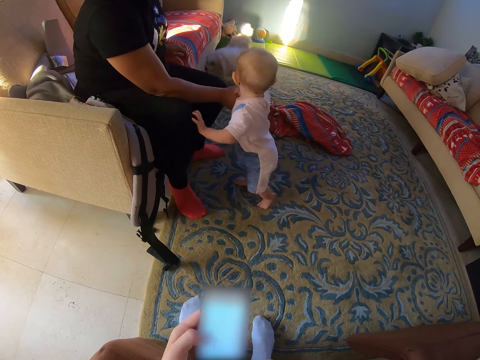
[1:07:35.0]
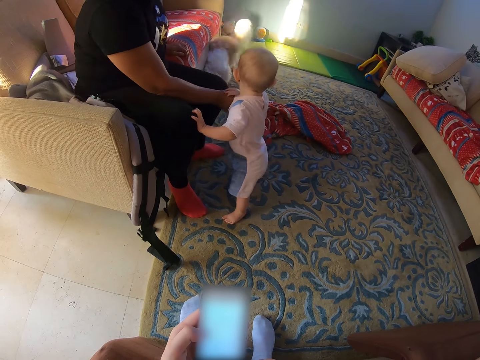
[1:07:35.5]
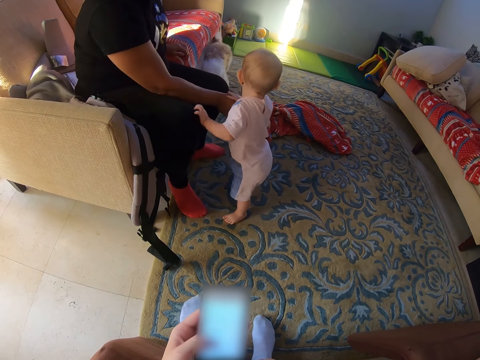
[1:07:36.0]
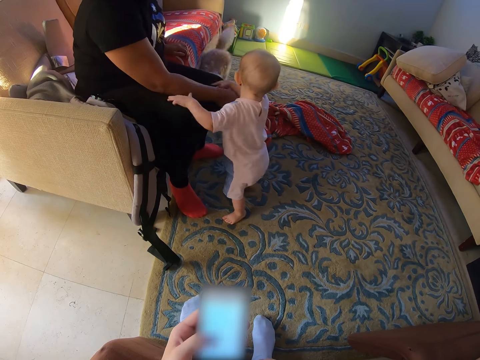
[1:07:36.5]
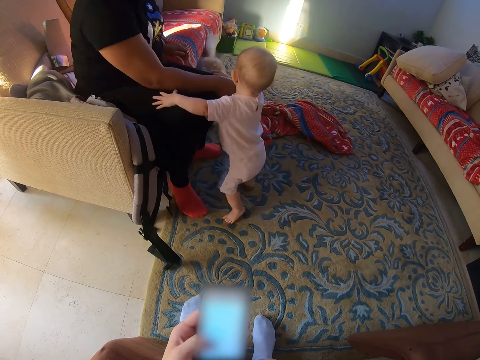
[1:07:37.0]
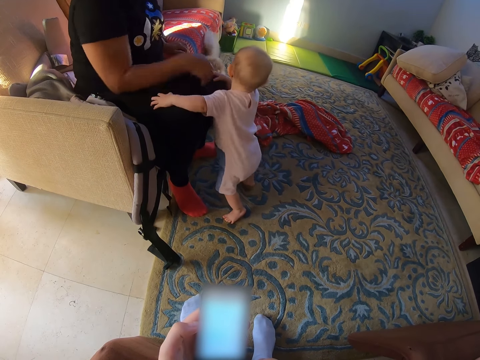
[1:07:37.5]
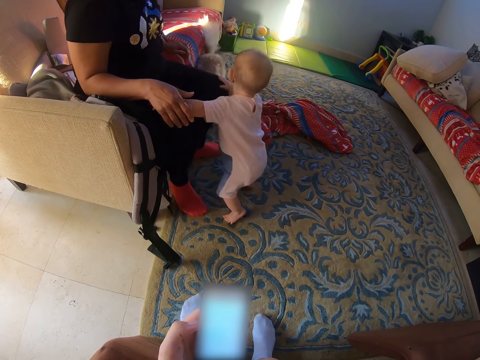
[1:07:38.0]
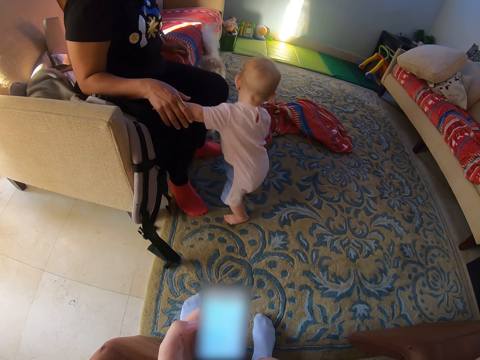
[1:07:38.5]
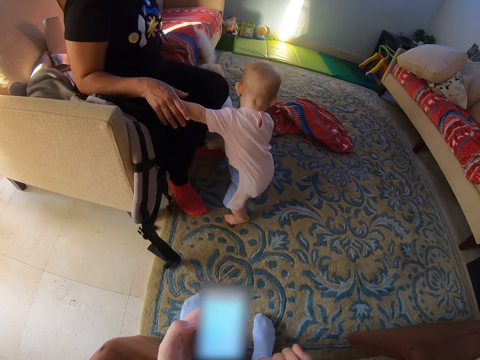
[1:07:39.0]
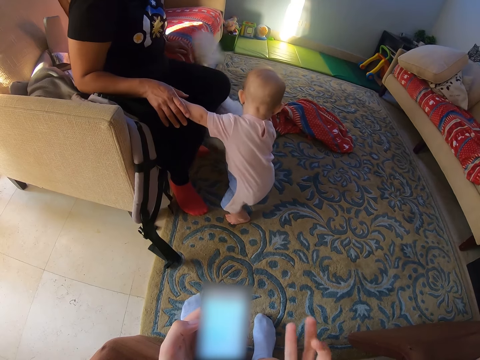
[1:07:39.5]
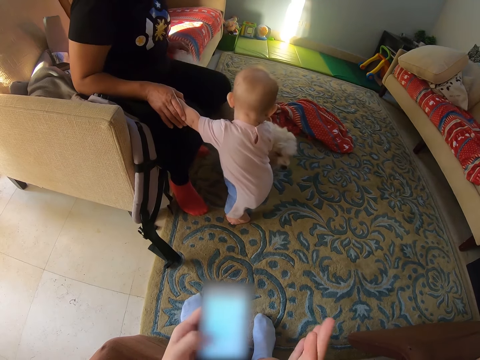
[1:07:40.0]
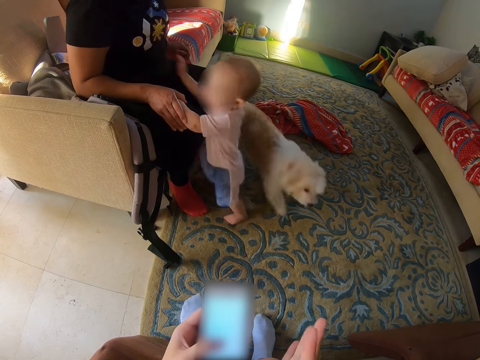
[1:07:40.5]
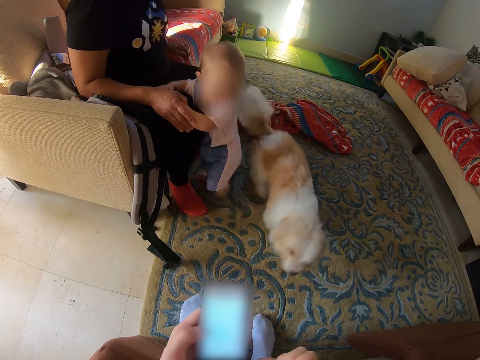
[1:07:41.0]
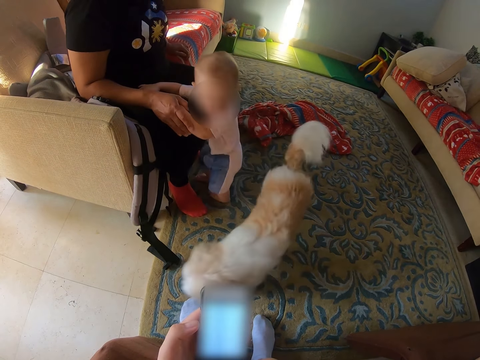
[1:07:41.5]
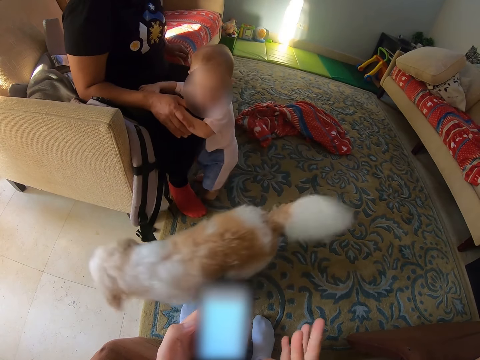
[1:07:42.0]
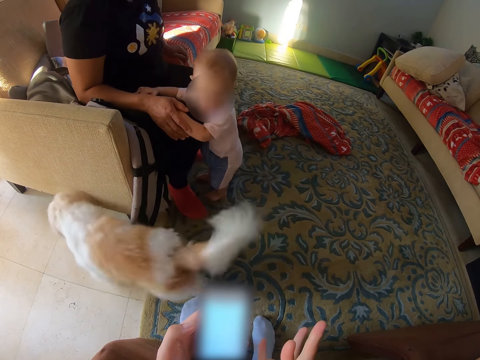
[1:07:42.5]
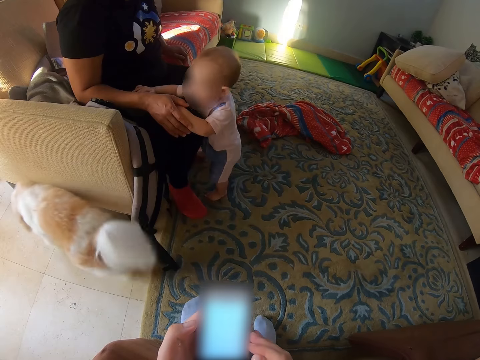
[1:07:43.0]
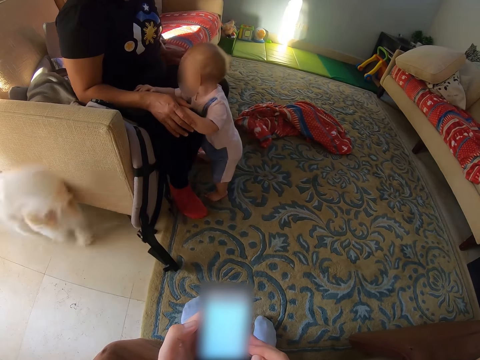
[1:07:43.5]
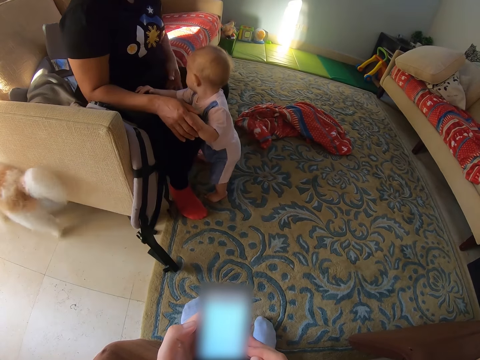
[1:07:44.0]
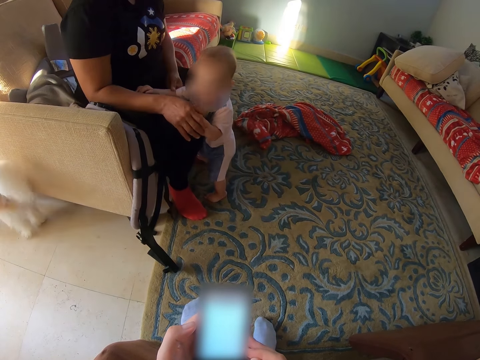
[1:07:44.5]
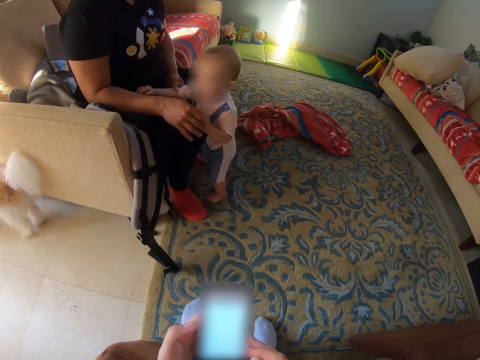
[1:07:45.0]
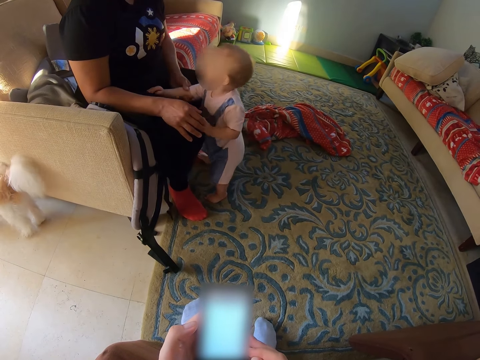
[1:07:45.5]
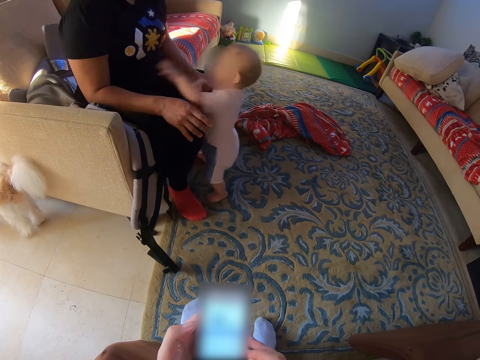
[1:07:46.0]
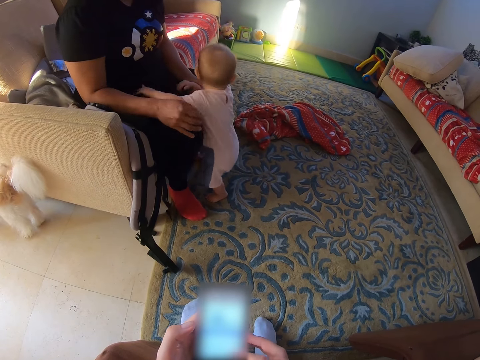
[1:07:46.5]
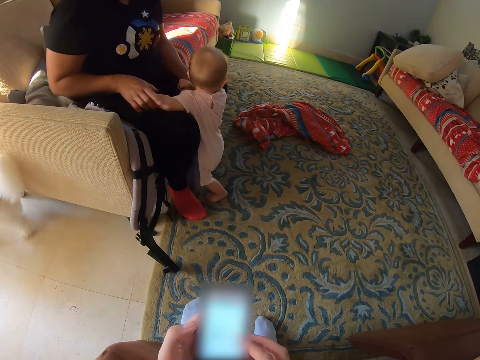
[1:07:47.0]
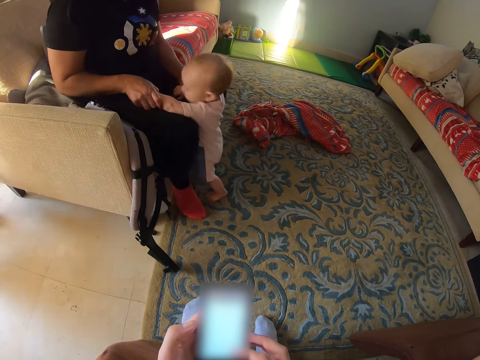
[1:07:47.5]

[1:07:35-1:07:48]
A person walks around.

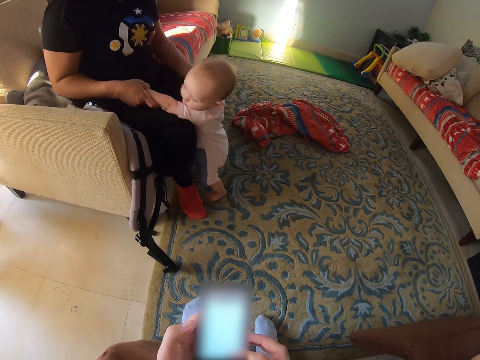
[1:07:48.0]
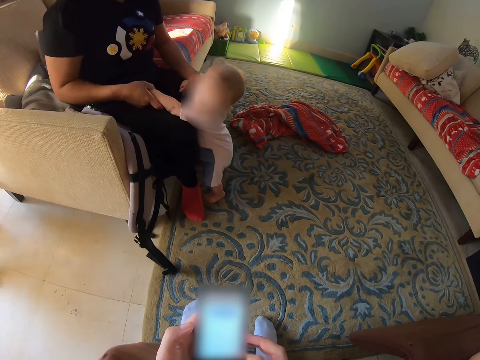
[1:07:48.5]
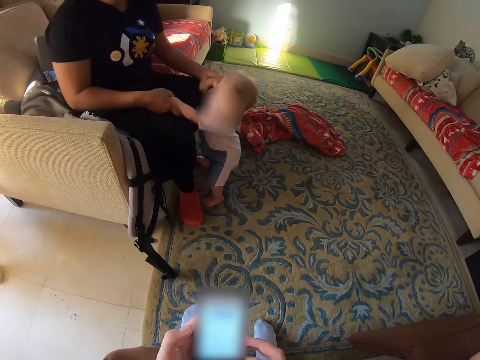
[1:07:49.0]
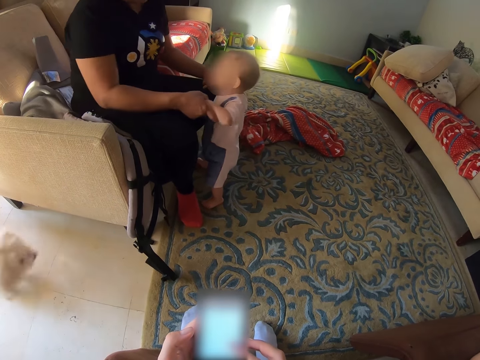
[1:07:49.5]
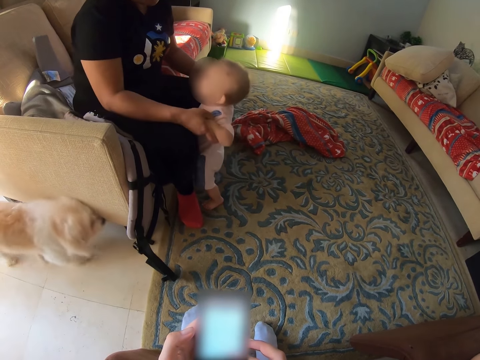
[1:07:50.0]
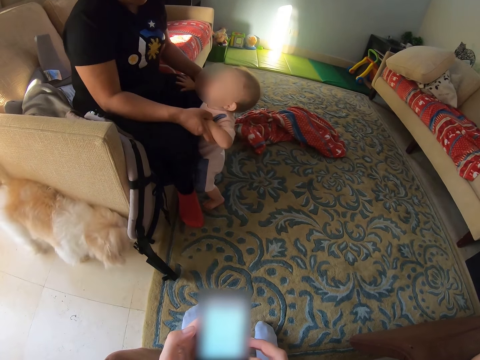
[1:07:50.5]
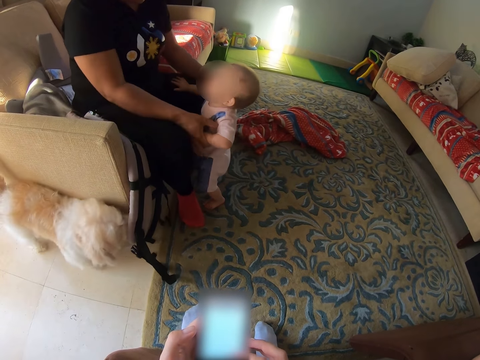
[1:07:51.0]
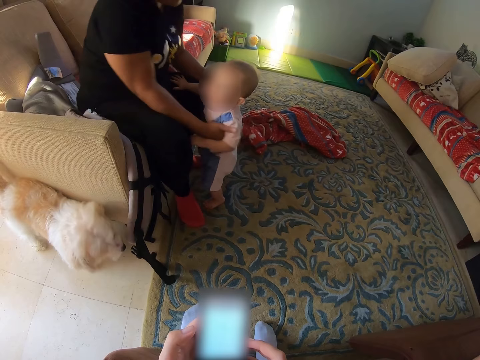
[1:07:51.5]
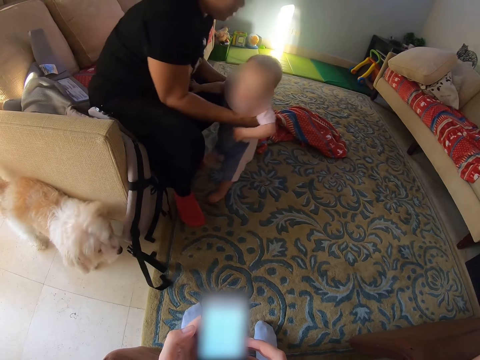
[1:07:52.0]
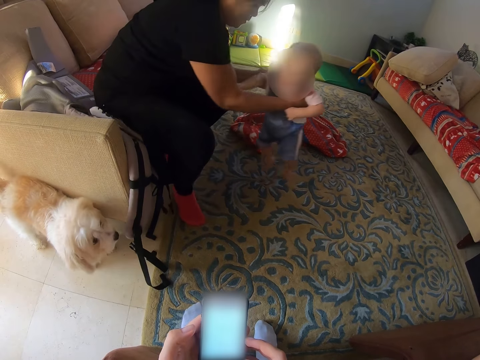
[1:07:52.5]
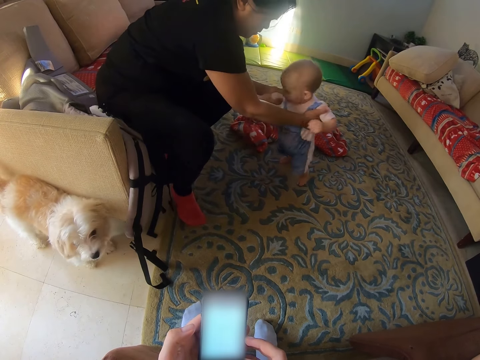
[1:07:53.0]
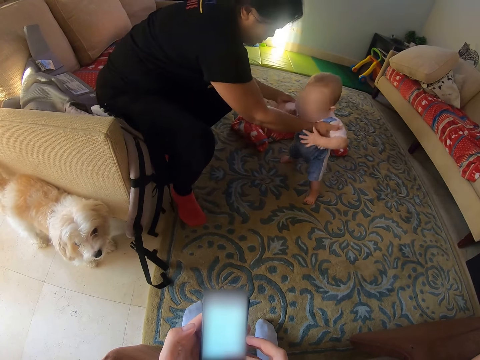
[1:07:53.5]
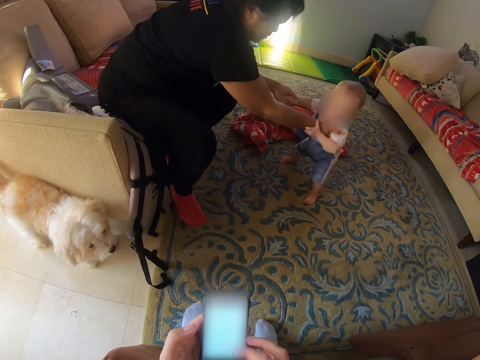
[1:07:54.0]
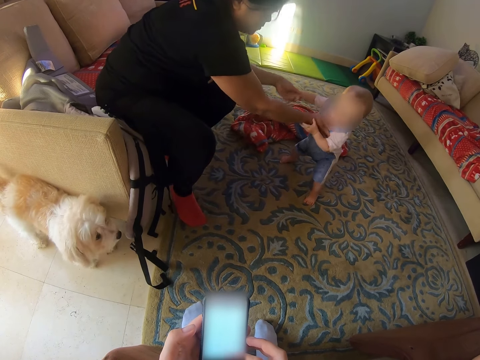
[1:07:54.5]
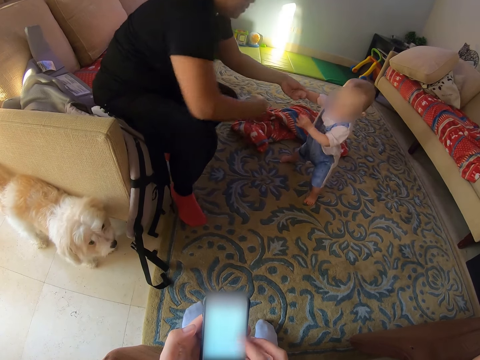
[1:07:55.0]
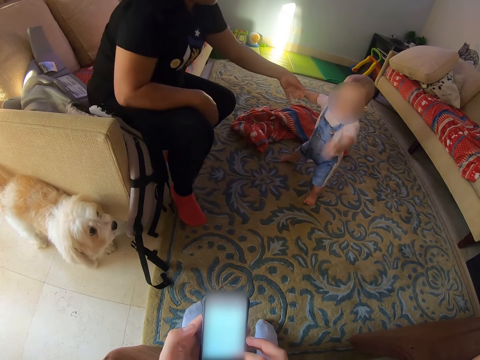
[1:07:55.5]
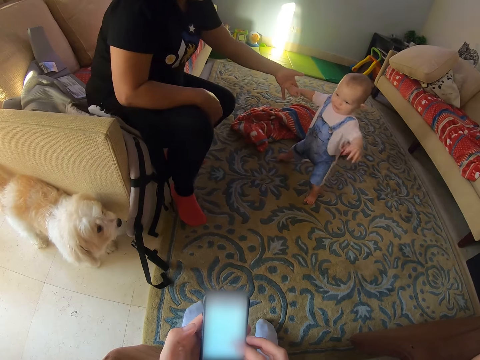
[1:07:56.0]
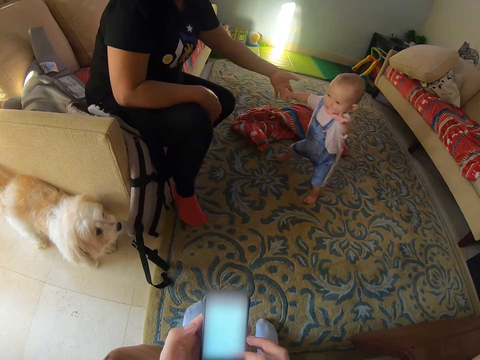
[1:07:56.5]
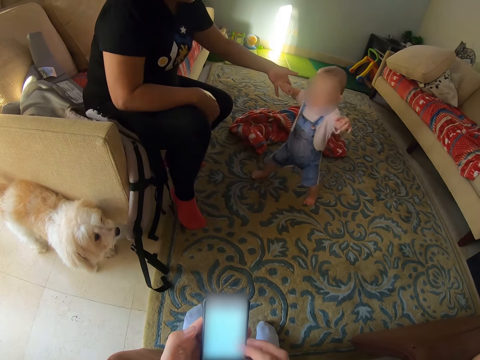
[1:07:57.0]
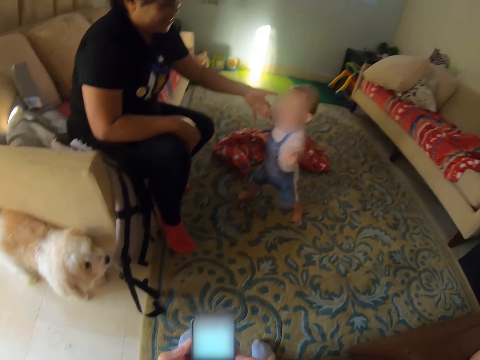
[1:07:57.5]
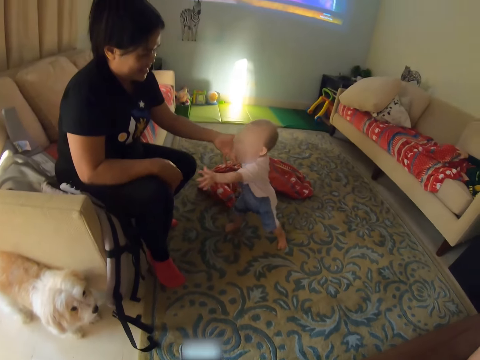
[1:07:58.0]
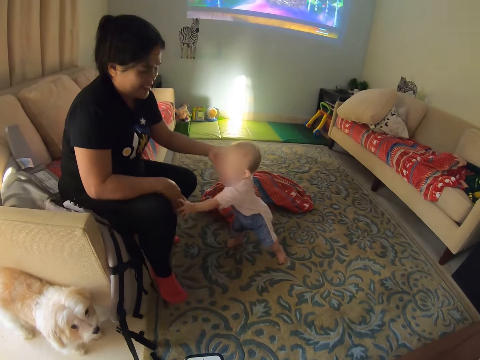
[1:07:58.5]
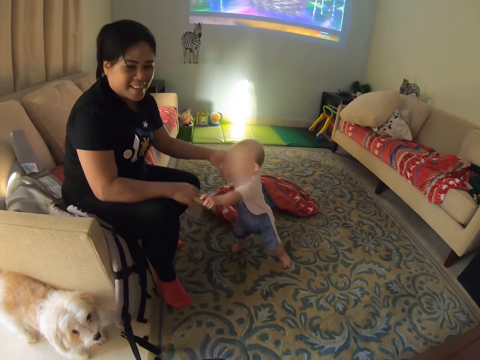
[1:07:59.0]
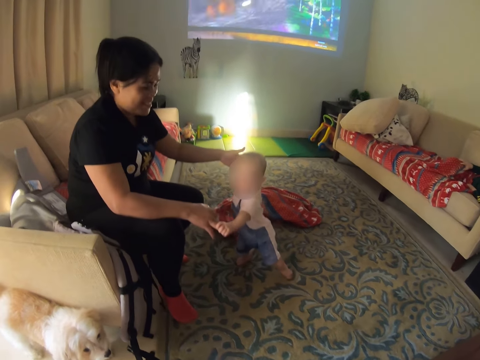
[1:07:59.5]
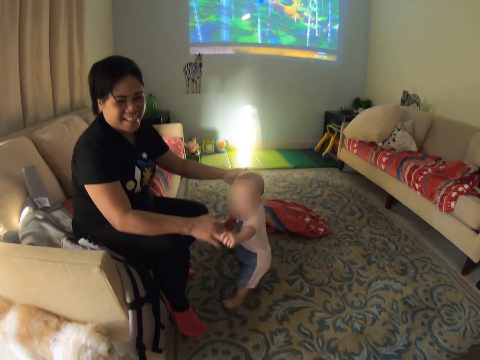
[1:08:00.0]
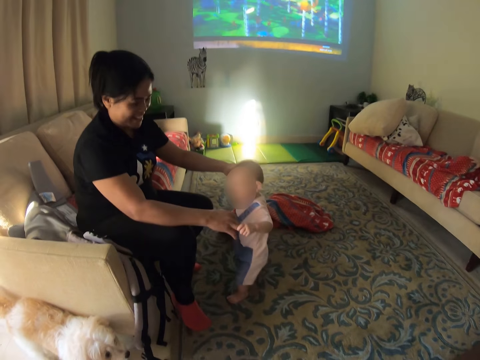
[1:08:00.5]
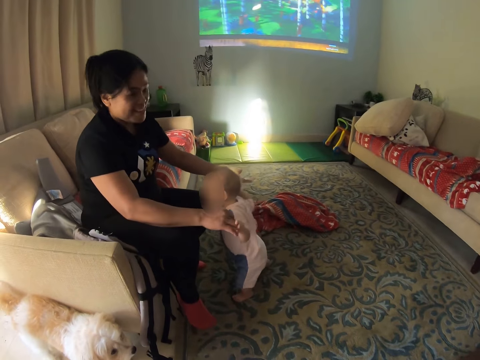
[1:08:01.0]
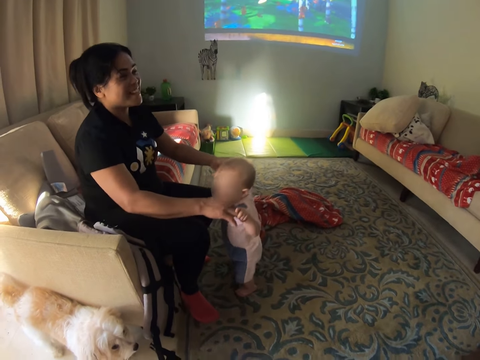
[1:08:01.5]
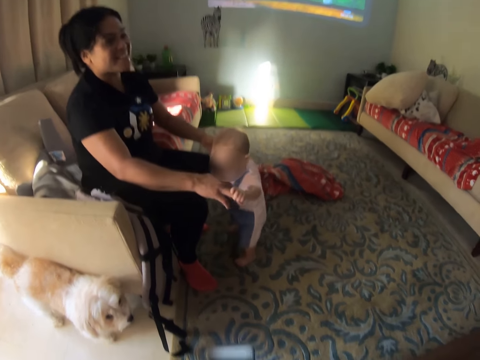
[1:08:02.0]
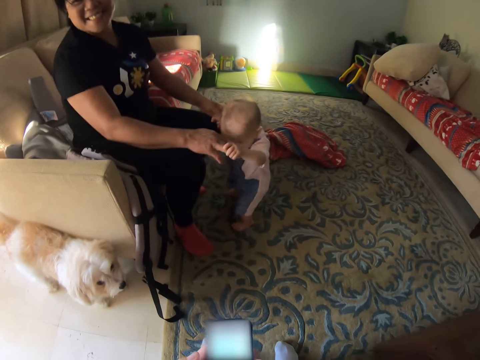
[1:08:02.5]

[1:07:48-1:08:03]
A baby moves the hand. A person lifts another person. The other person walks around. The baby walks to a woman. The first person looks at the camera wearer.
